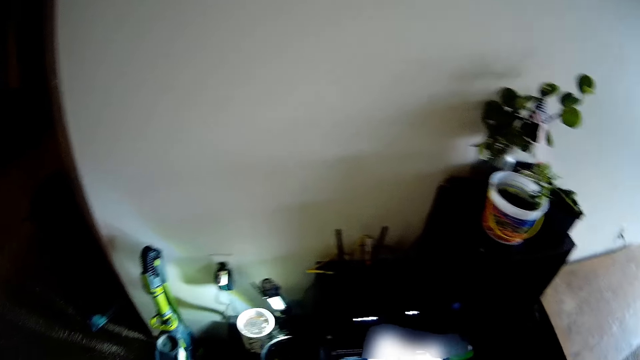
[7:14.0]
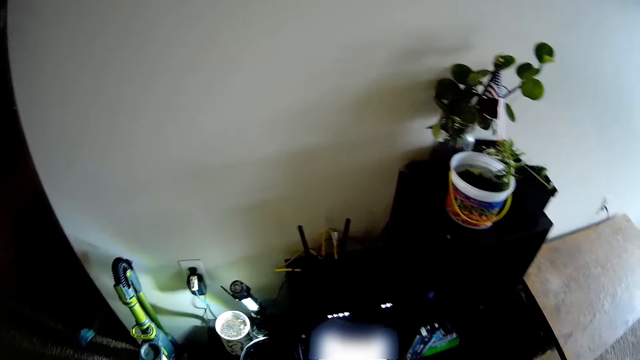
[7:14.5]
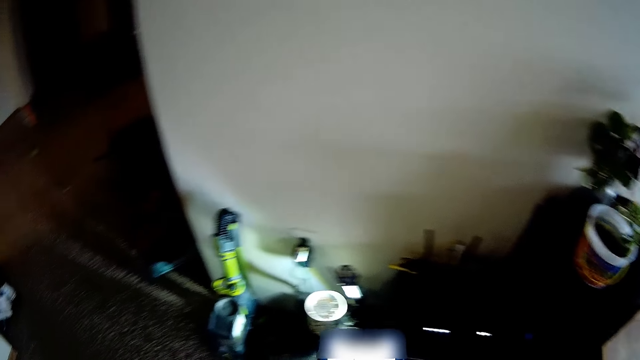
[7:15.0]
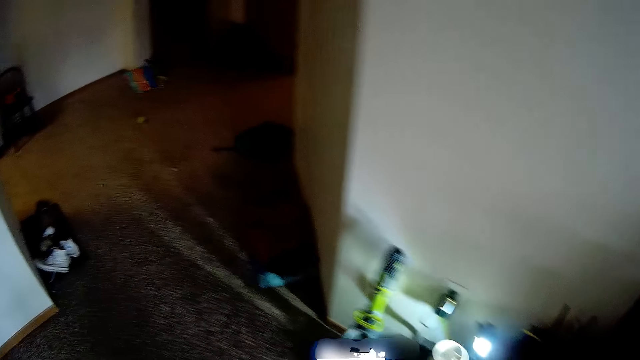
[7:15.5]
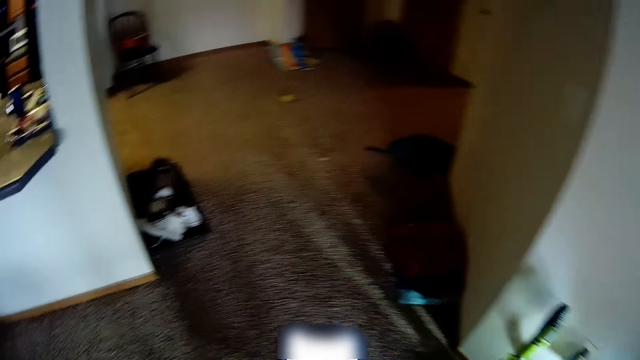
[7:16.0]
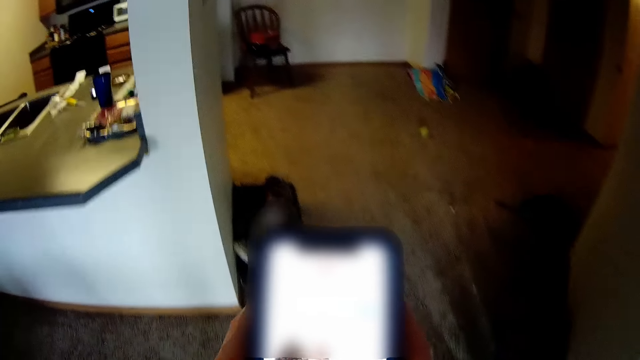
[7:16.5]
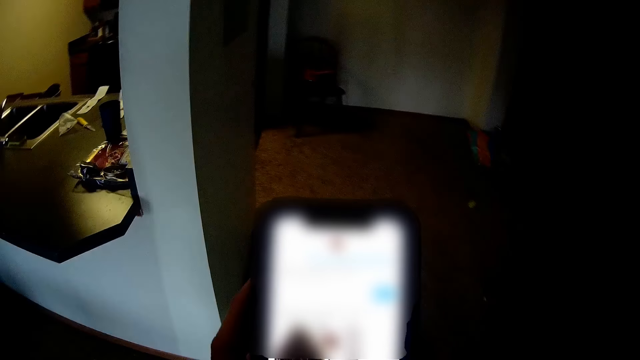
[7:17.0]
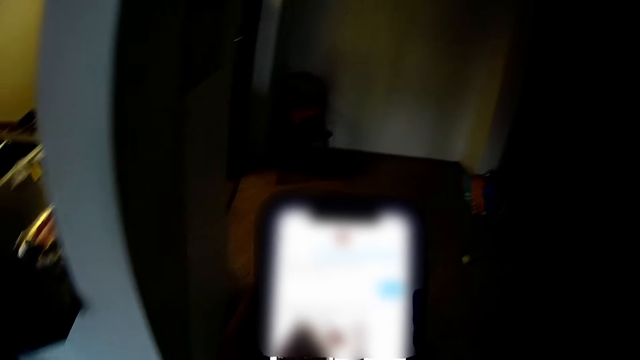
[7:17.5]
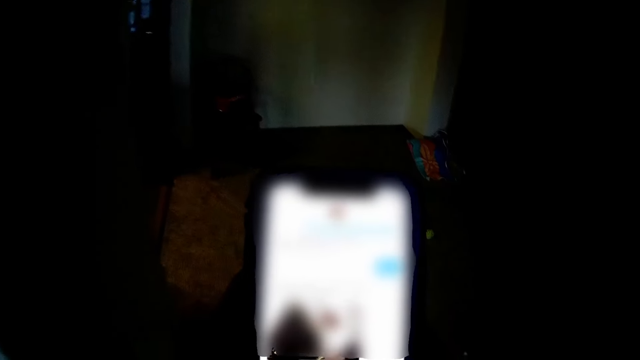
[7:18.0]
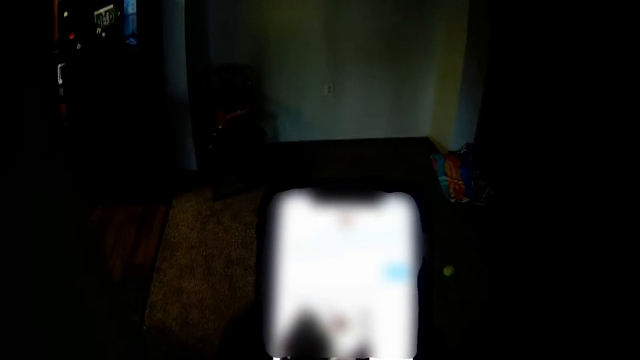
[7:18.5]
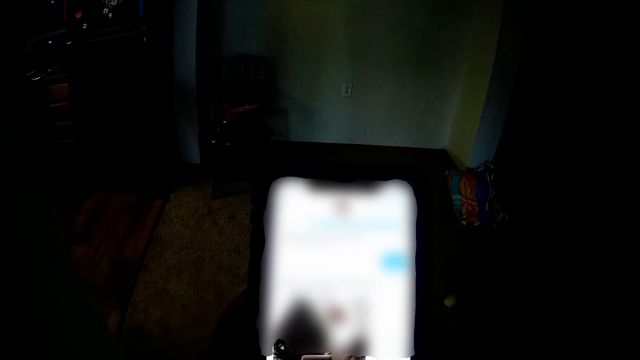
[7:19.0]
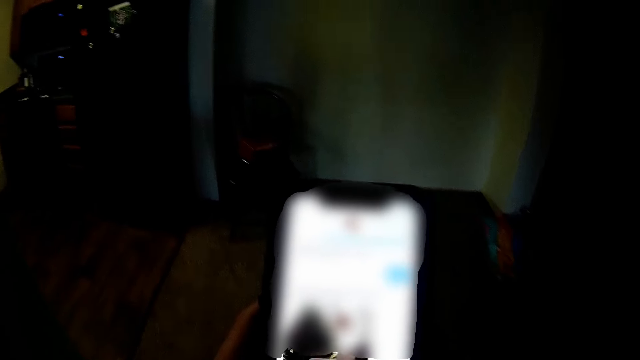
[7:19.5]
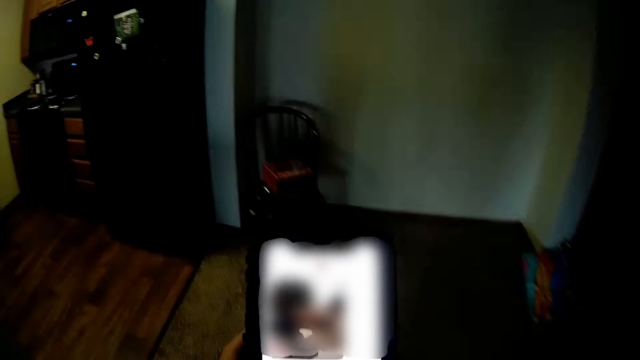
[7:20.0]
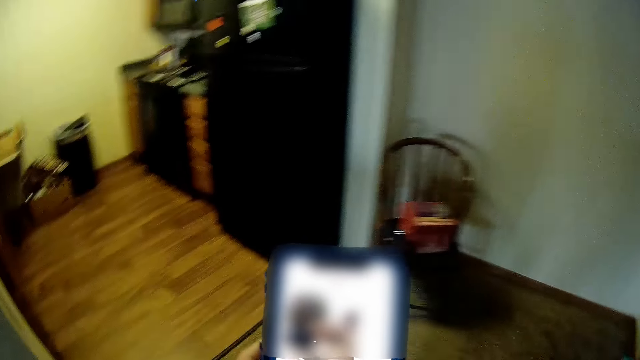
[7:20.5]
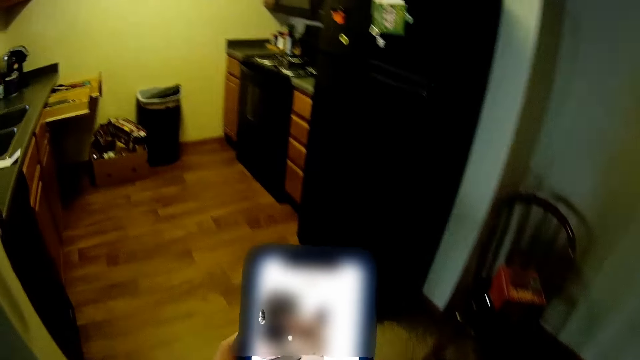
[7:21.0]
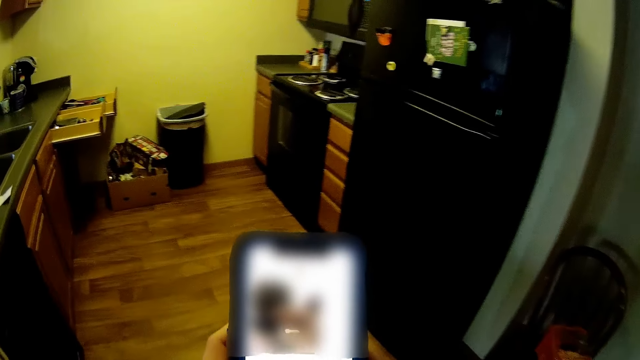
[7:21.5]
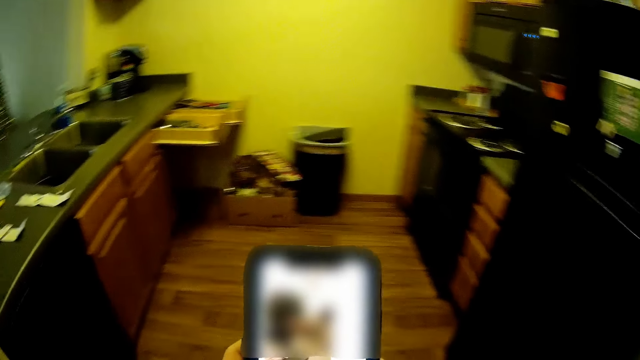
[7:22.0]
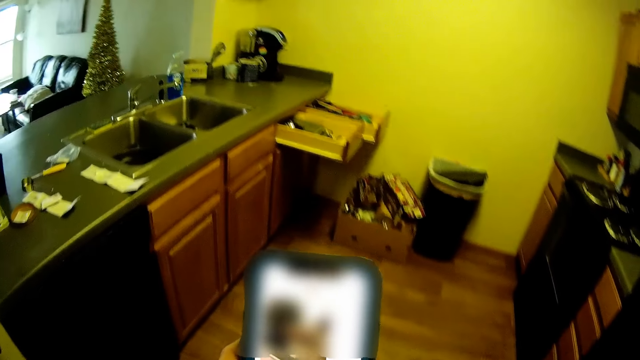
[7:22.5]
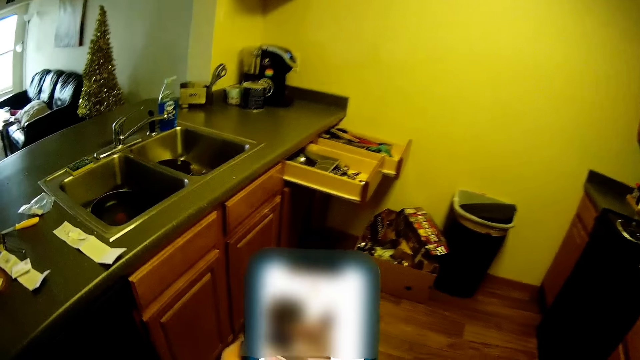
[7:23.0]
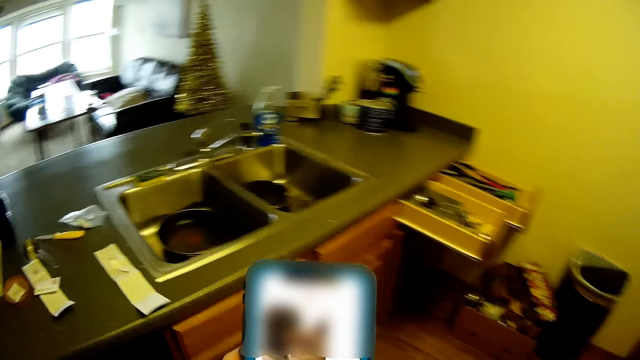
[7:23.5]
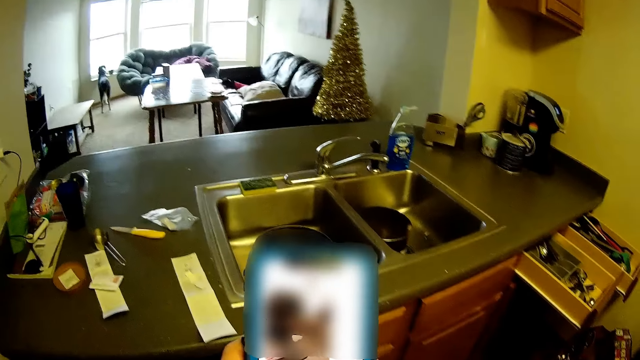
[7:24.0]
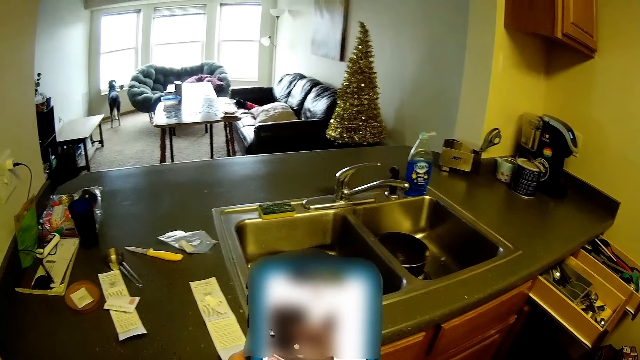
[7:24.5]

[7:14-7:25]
The camera wearer walks around in the room. They scroll their phone in the room. They walk around the room. They scroll the phone. They walk in the kitchen.

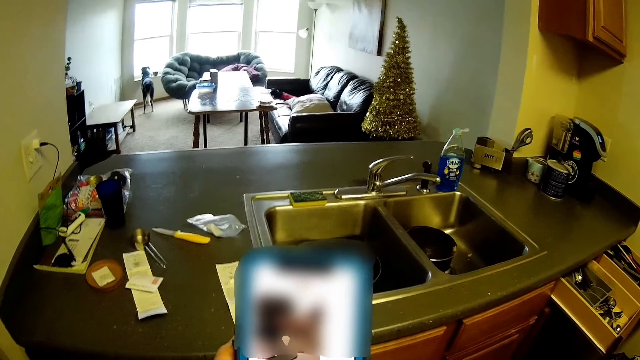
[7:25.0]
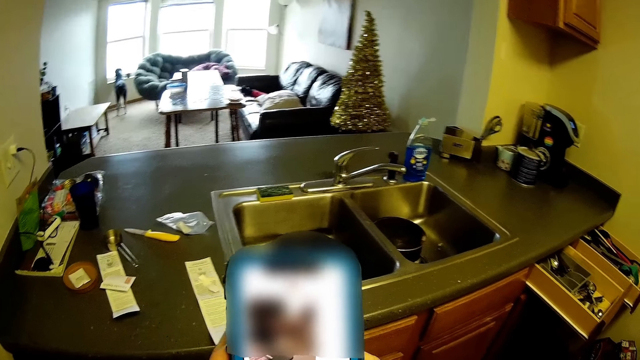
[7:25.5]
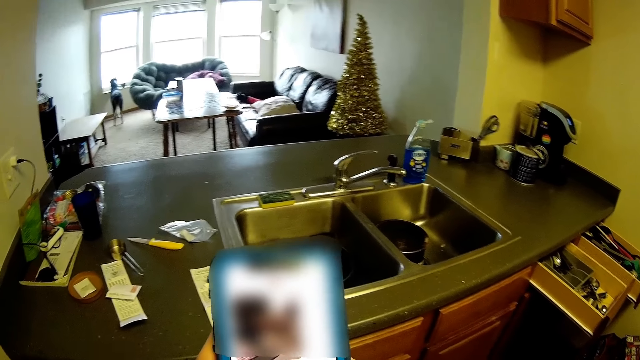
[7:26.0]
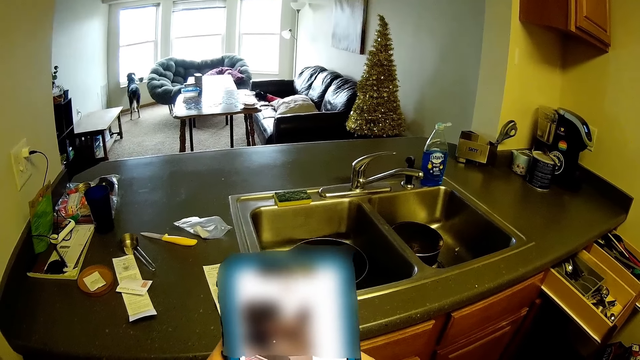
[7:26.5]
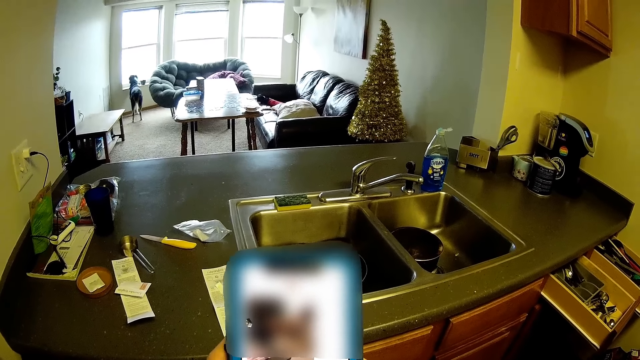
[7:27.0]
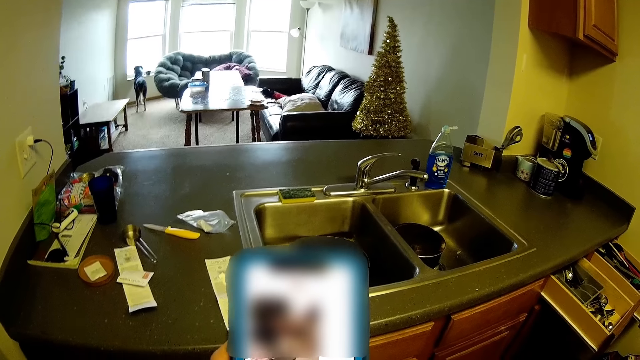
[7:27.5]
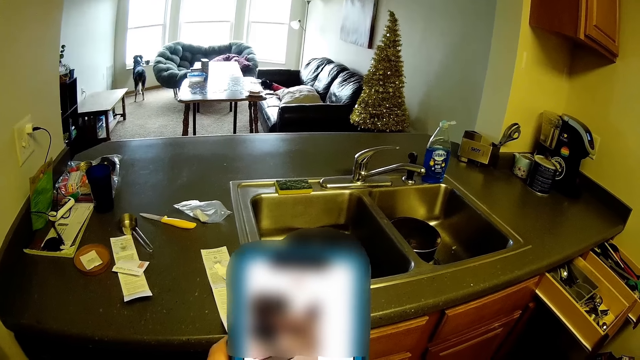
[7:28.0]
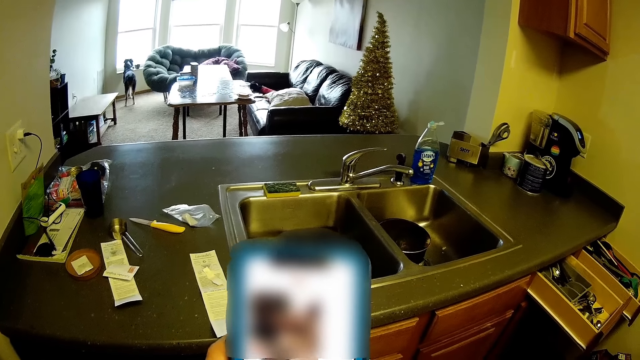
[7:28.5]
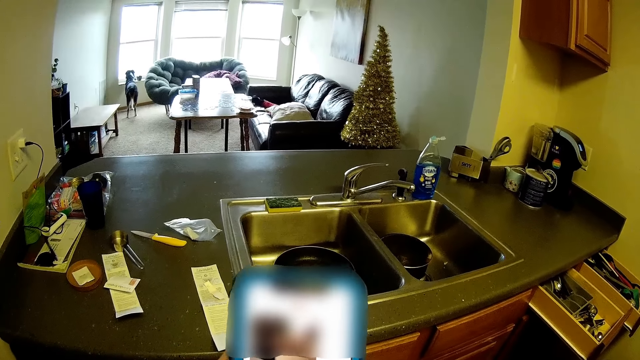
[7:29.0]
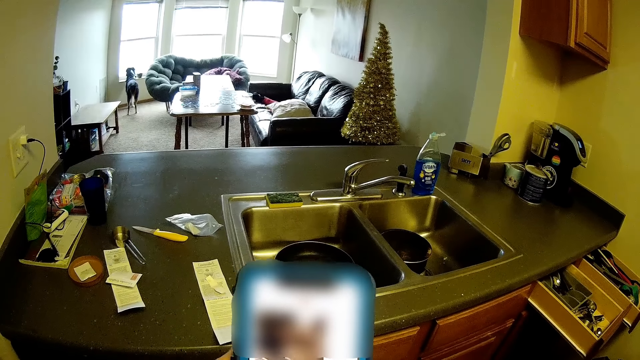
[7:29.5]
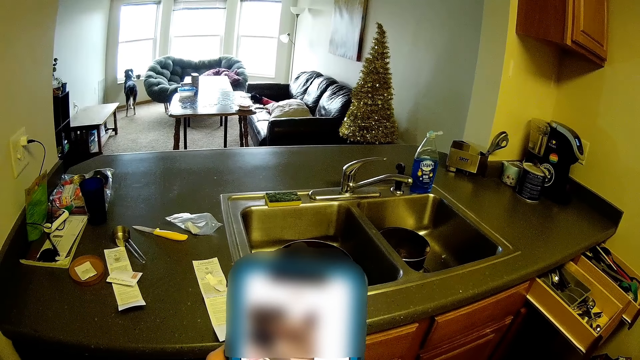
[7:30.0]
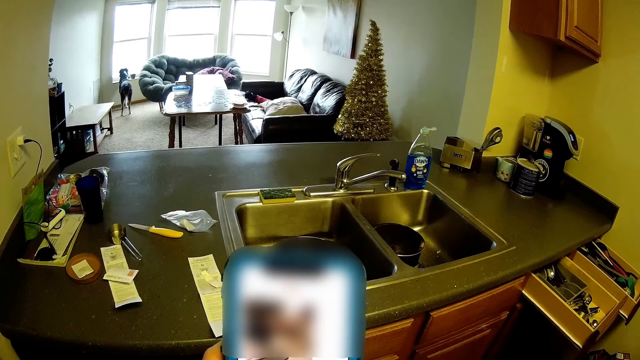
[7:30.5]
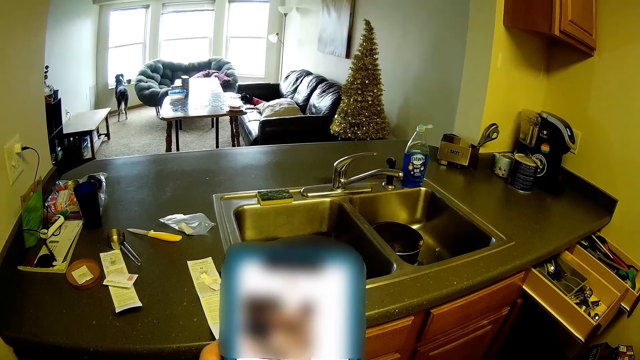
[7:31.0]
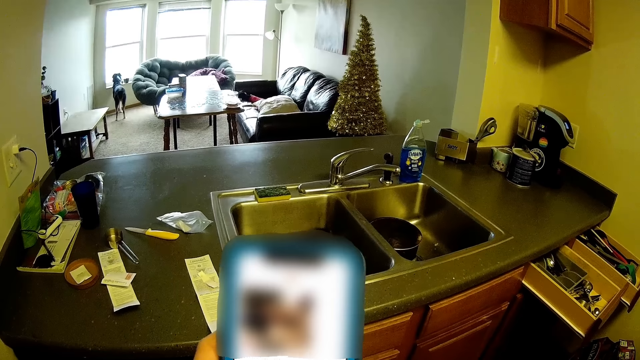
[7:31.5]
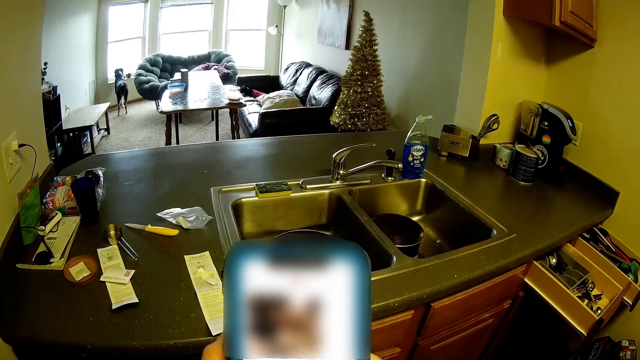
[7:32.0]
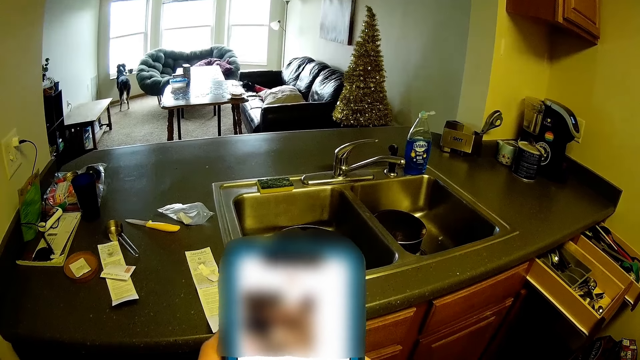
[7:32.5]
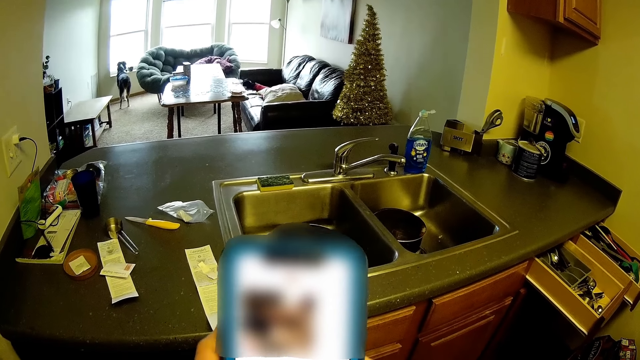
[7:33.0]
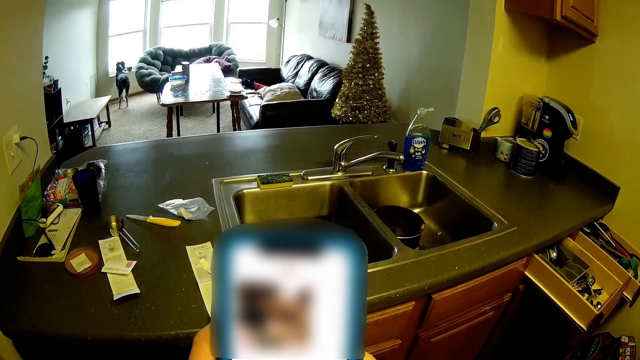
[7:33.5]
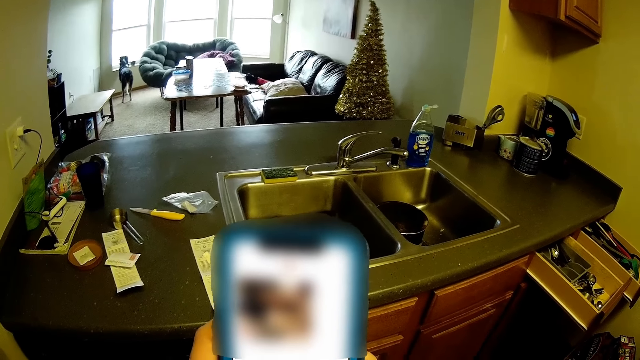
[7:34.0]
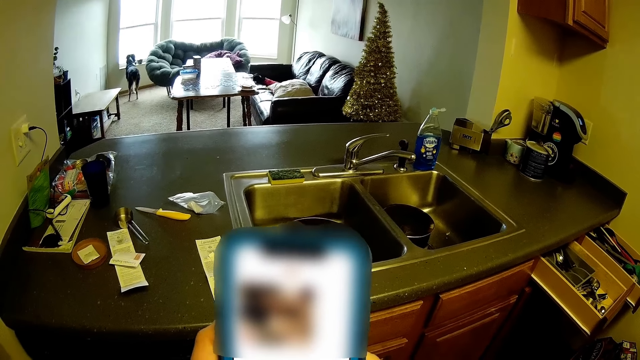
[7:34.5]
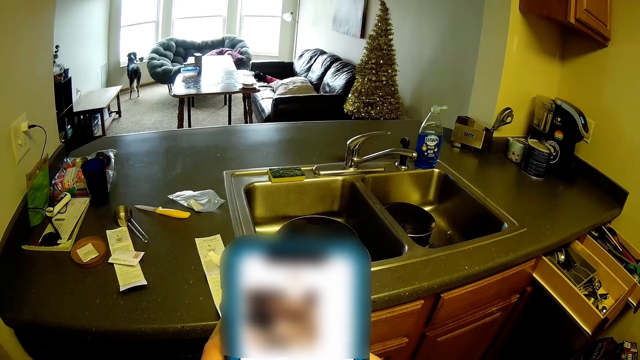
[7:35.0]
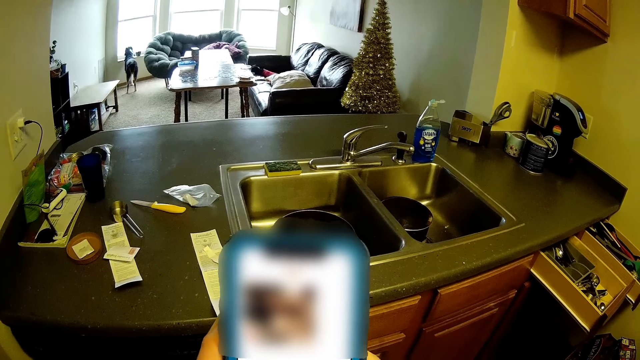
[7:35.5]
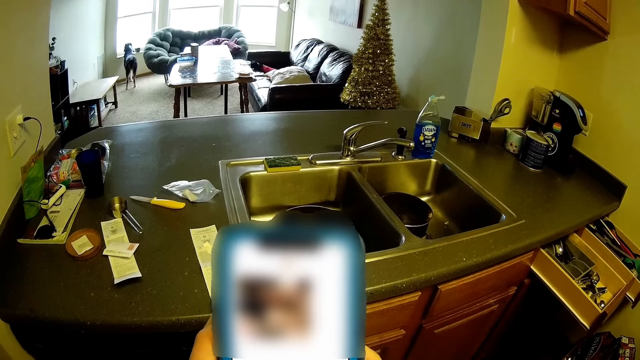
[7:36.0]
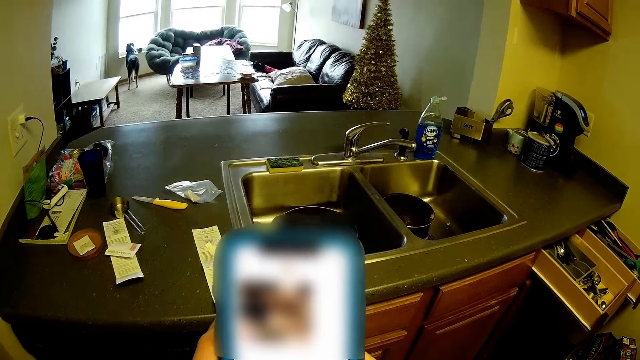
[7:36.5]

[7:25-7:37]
The camera wearer stands in the kitchen. They scroll through the phone.
